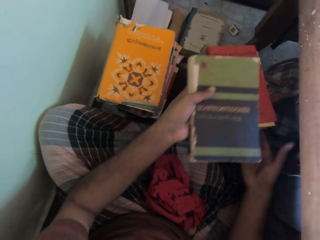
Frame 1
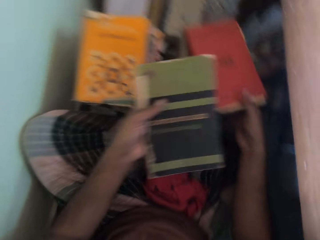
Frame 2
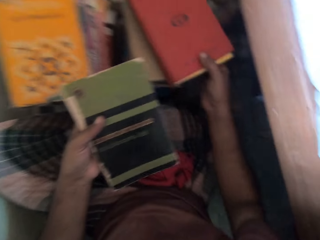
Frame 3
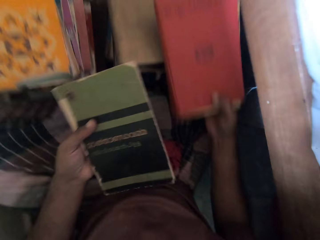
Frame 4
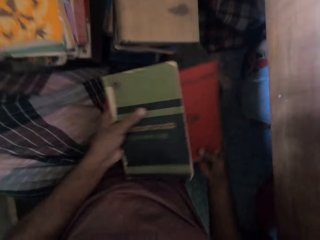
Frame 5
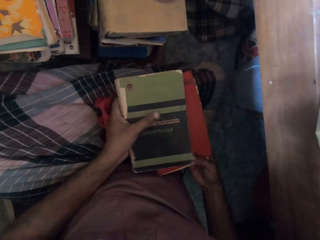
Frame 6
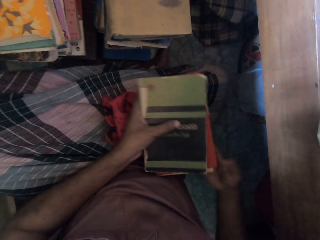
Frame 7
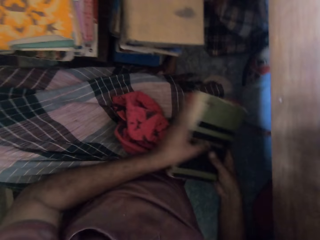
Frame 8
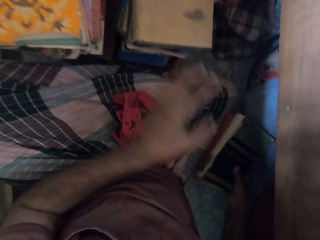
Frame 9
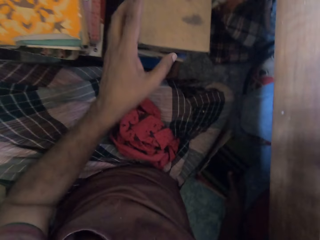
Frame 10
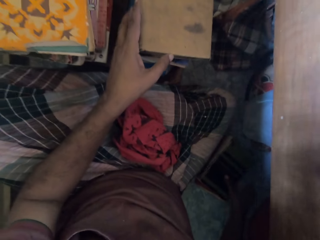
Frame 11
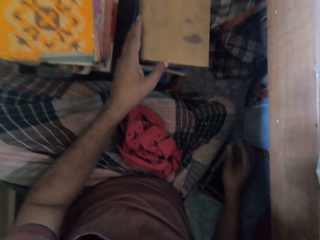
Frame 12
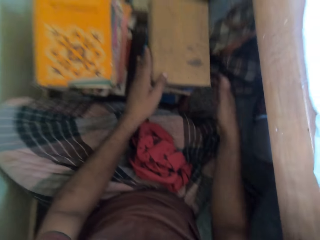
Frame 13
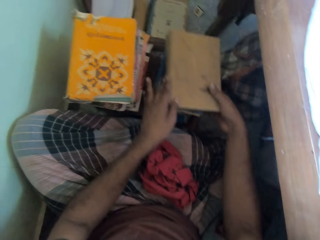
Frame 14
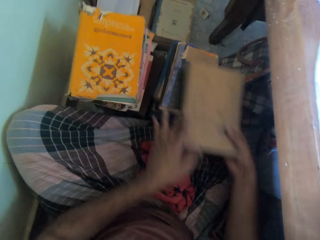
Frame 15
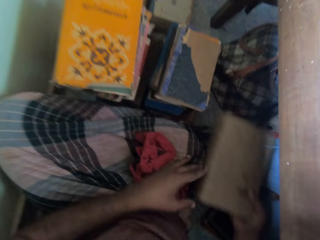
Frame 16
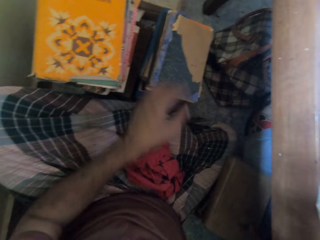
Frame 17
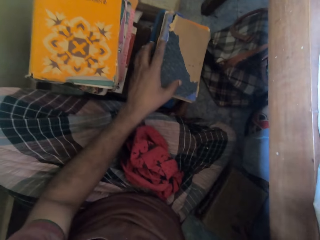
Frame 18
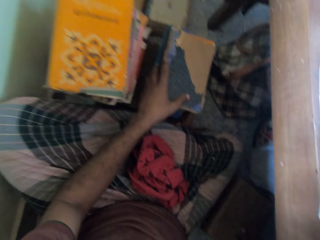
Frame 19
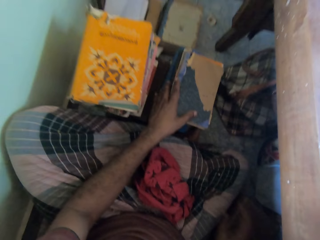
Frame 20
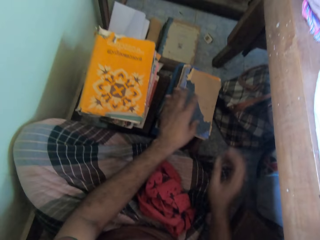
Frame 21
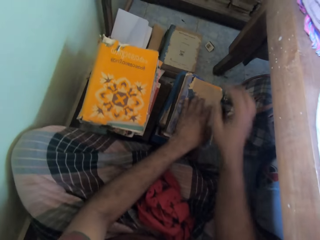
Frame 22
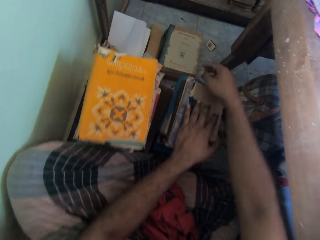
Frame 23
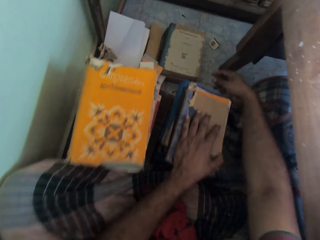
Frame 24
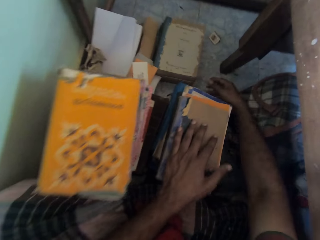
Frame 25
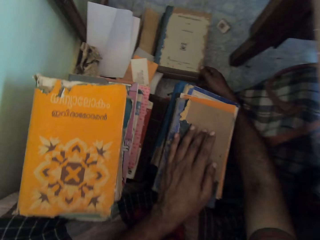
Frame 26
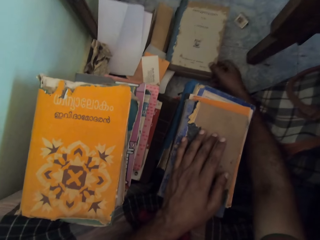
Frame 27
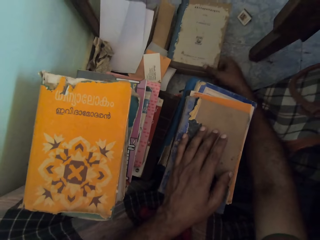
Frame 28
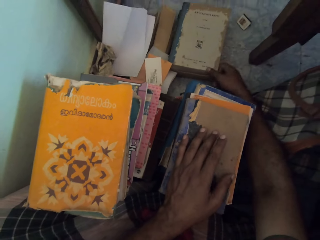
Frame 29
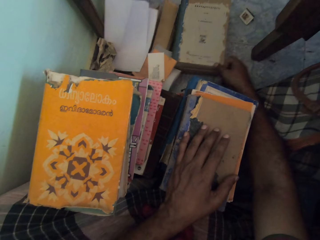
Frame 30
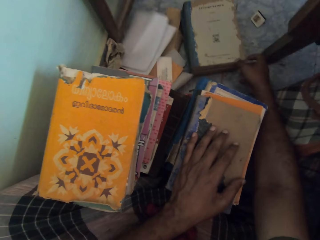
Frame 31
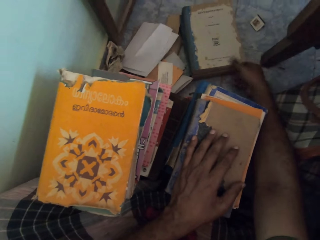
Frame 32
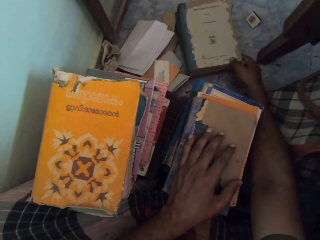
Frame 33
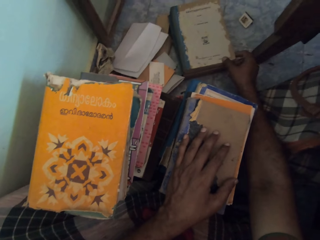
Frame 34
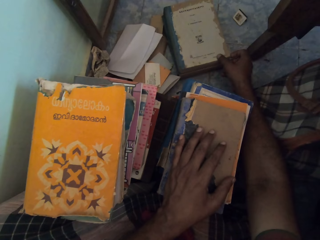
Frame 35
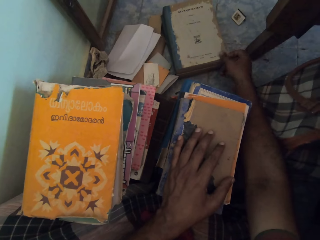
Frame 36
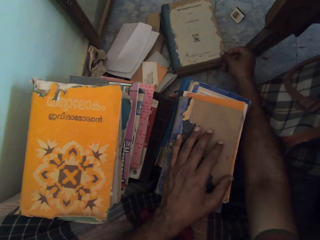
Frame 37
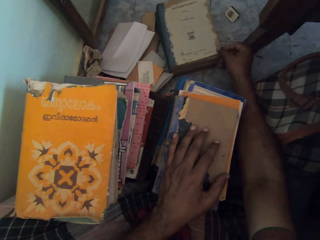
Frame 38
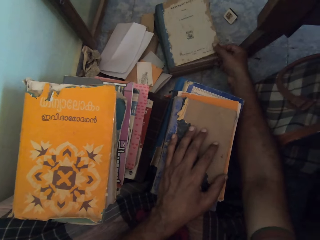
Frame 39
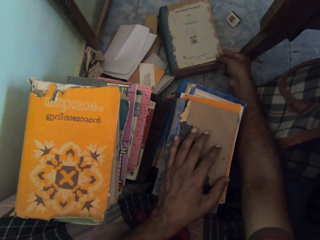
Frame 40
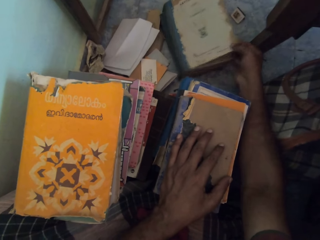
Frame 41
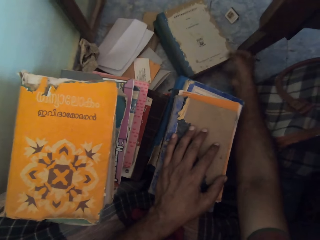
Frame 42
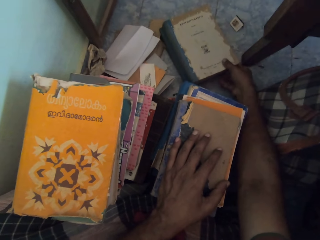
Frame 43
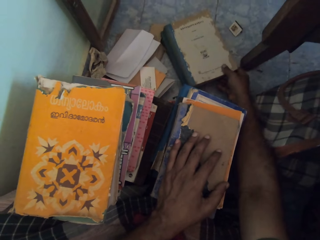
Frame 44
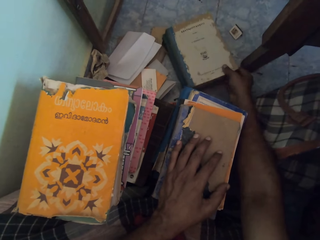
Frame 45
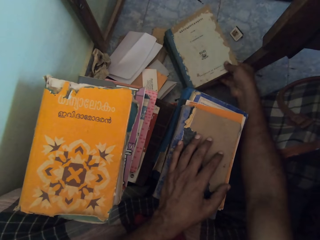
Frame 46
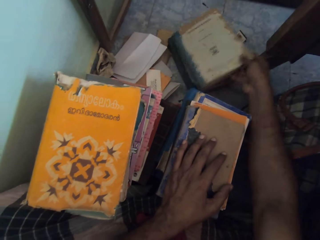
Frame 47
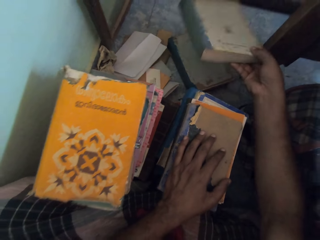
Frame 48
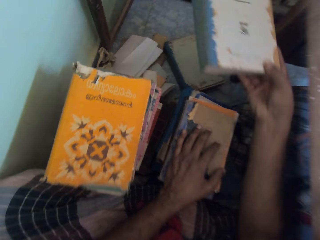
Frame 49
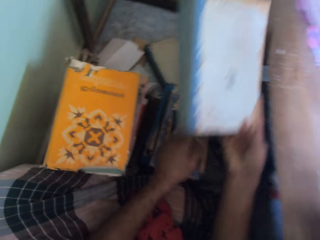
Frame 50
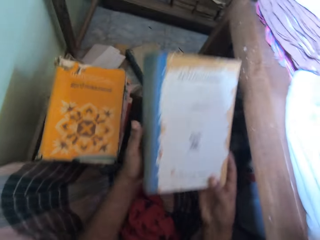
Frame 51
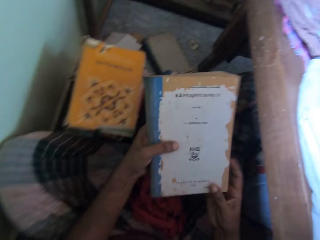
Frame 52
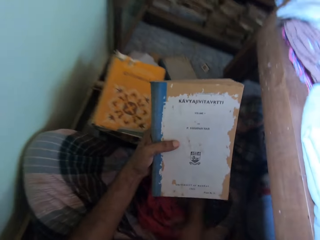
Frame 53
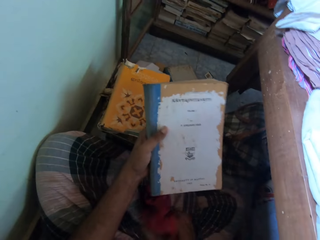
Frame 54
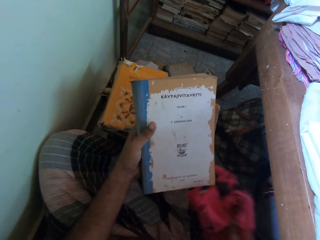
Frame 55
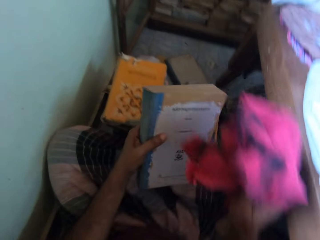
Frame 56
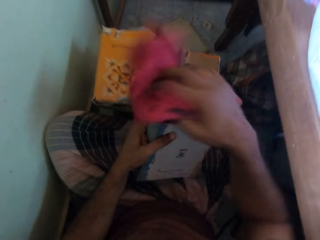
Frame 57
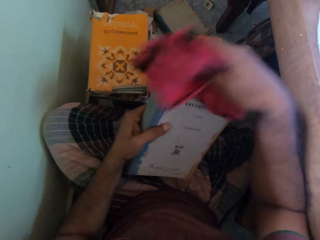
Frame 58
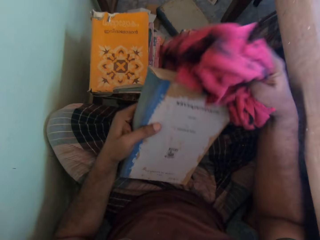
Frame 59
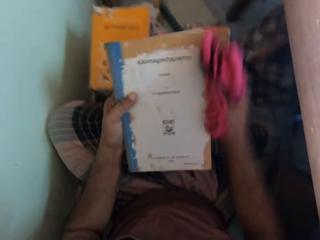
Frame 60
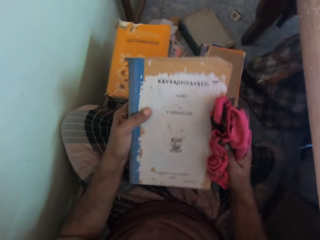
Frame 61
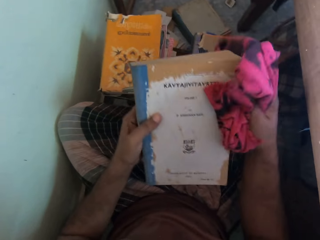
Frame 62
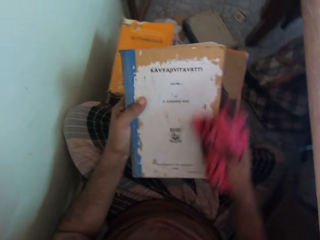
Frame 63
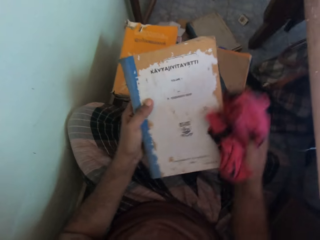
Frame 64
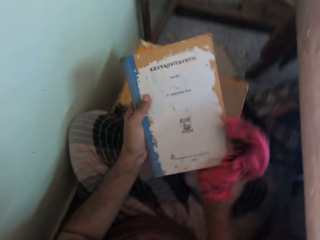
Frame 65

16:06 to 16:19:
The camera wearer drops the towel or rag. He picks a book from the stack with his right hand. He drops the book on his leg with his right hand. He puts a book on the book with his right hand. He drops the books on the floor with his right hand. He picks a book from the stack with his hands. He drops the book on the books on the floor with his right hand. He places his left hand on the stack of books. He picks a book from the floor with his right hand. He picks a book. He holds the book with his hands. He picks the rag from his legs with his right hand. He cleans the book with the rag in his right hand.

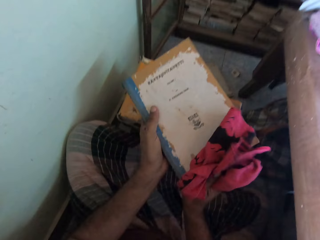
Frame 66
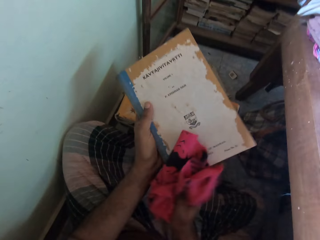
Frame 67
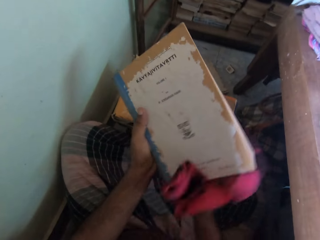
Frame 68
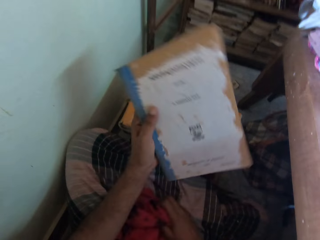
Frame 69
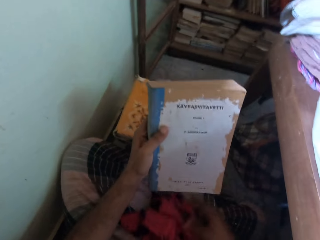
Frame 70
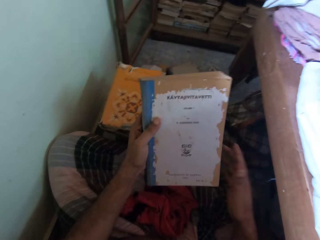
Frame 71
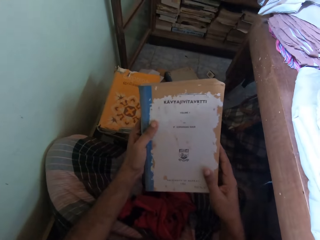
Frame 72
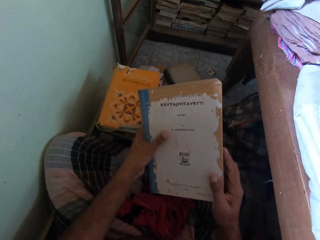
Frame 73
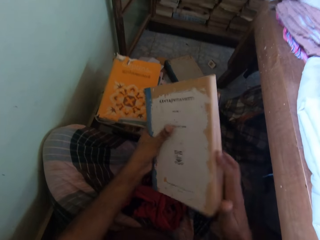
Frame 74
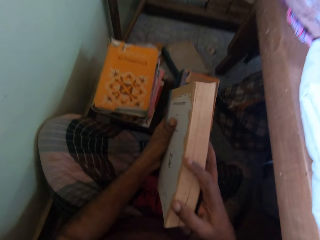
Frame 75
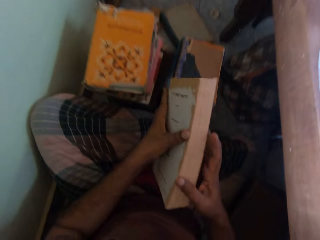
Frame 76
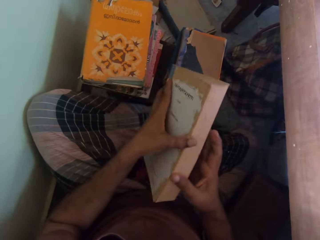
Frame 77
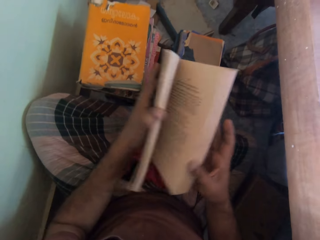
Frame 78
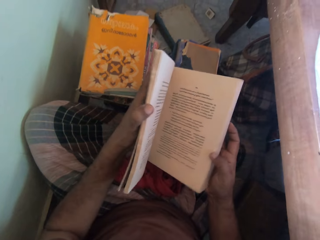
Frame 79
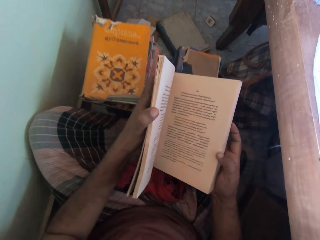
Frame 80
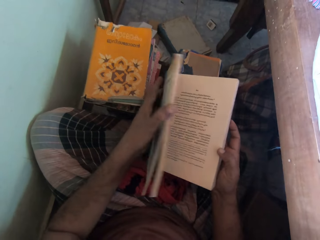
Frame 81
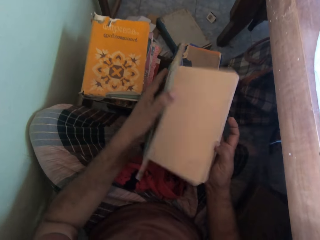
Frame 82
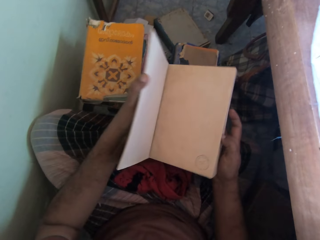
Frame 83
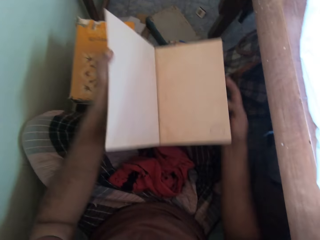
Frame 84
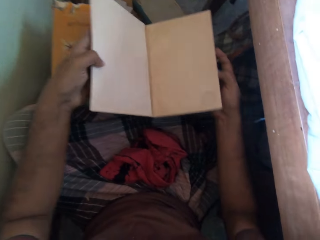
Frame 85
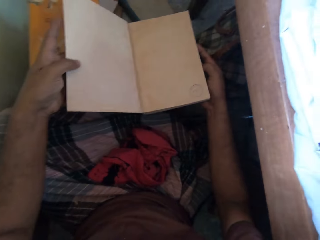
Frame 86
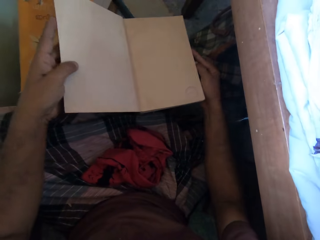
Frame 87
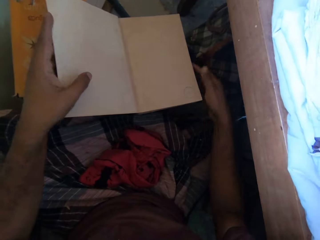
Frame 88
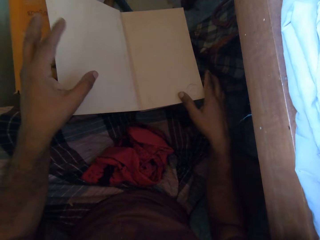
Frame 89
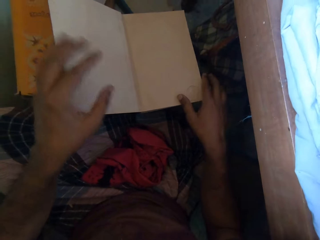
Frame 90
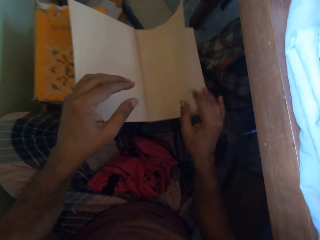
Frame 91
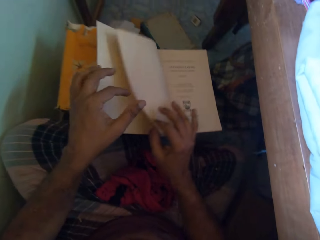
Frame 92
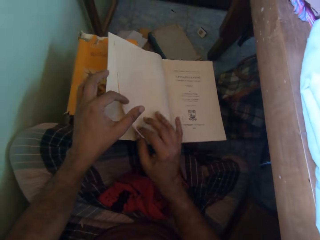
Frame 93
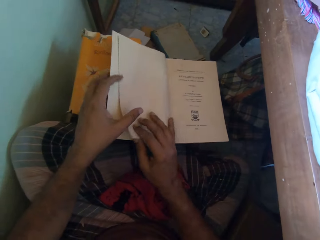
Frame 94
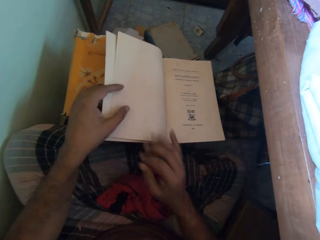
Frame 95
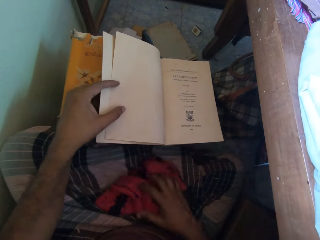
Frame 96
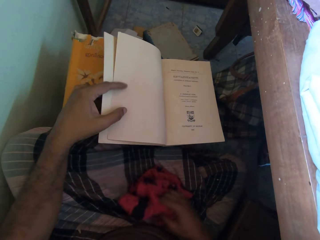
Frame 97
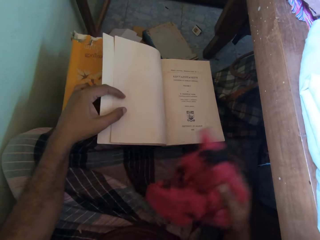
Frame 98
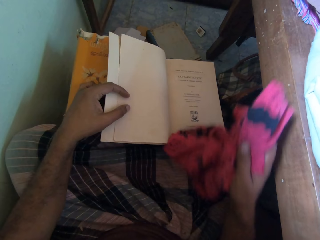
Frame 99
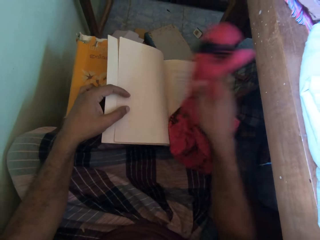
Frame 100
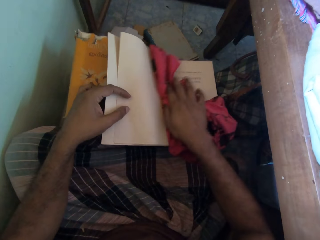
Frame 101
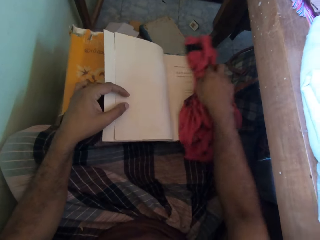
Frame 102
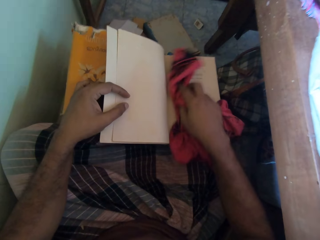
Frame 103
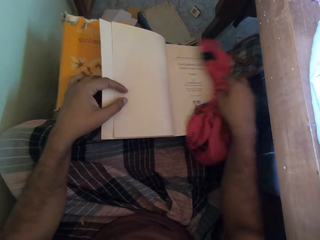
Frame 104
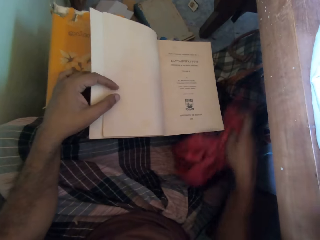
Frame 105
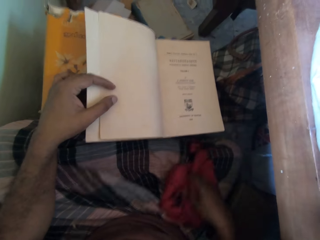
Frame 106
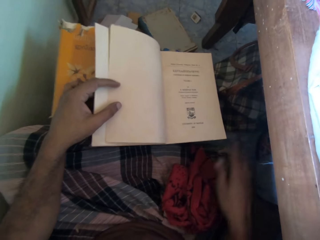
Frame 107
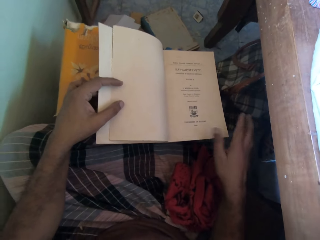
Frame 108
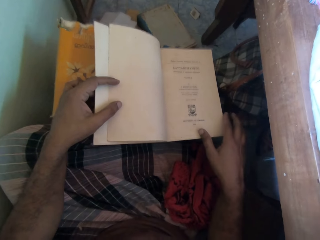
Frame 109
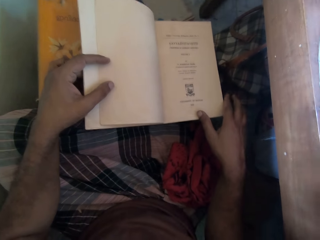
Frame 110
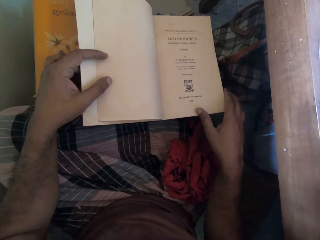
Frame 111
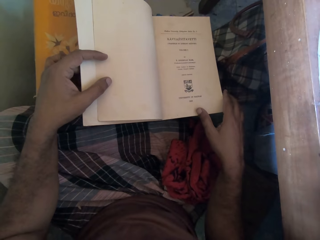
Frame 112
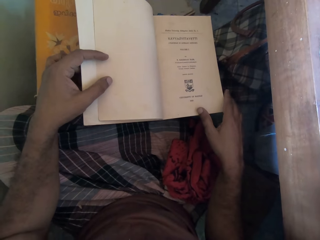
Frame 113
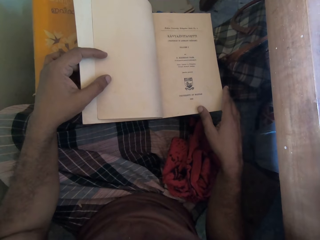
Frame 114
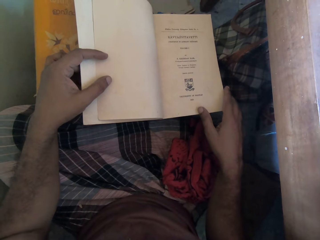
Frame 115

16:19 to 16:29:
The camera wearer drops the rag on his legs with his right hand. He opens the book with his hands. He flips a page of the book. He places the book on the stack with his hands. He opens a page in the book with his right hand. He picks the rag from his legs with his right hand. He flips a page of the book. He cleans the book with the rag in his right hand. He drops the rag on his legs with his right hand.
